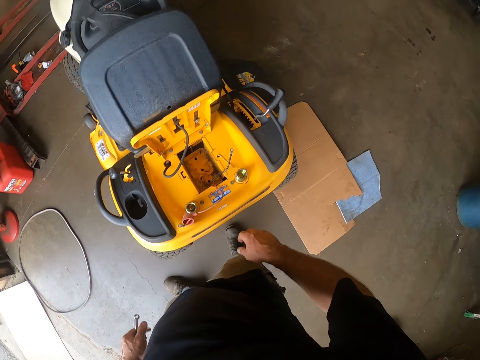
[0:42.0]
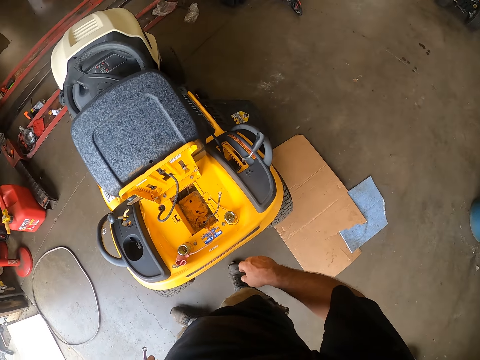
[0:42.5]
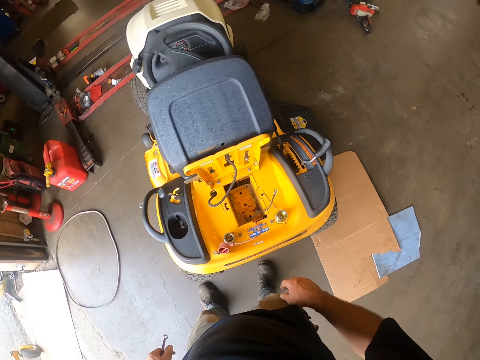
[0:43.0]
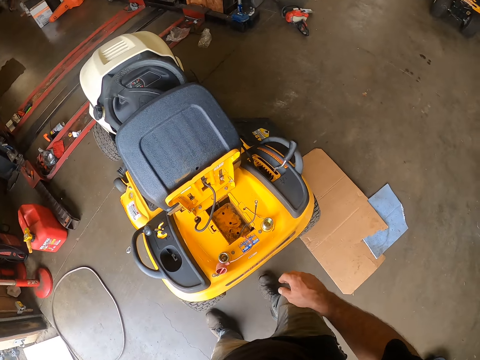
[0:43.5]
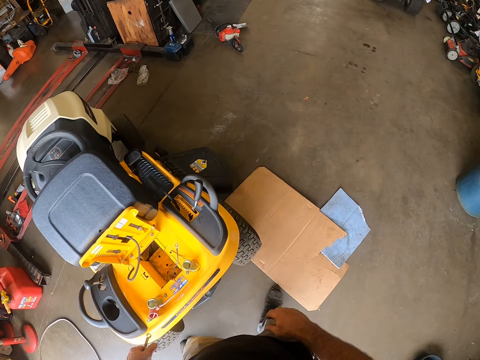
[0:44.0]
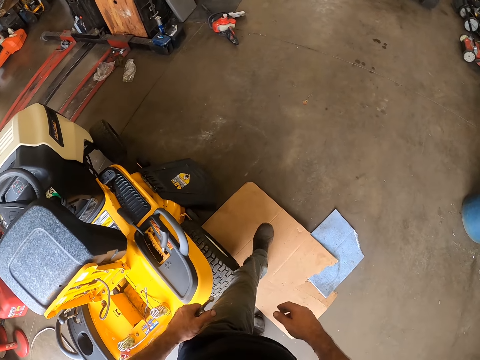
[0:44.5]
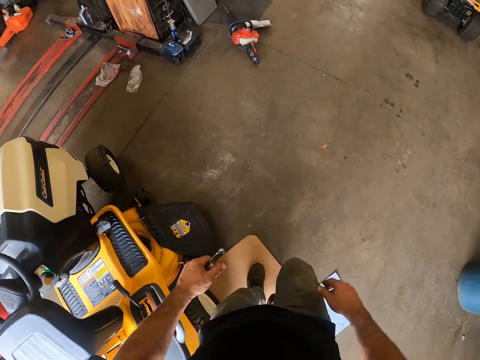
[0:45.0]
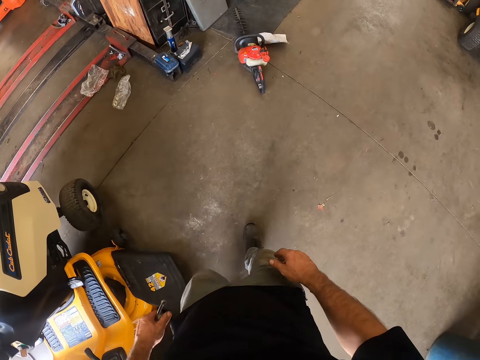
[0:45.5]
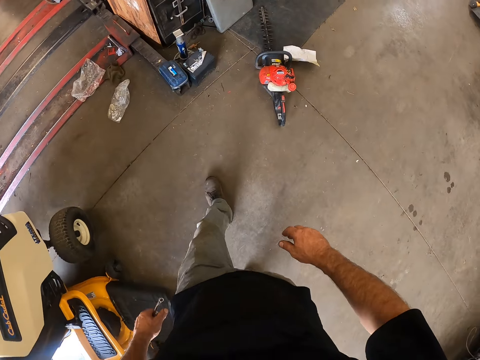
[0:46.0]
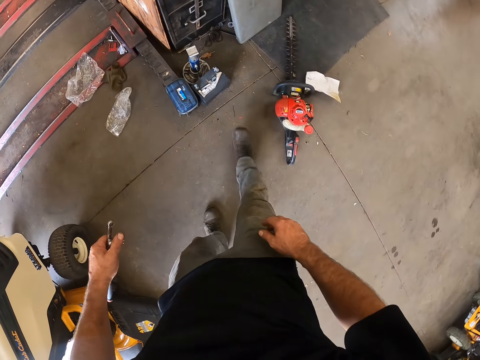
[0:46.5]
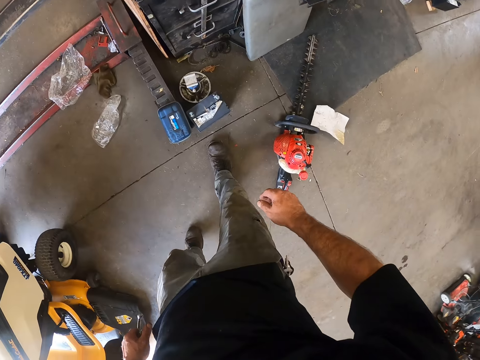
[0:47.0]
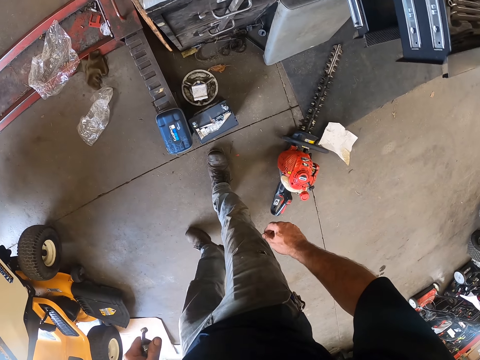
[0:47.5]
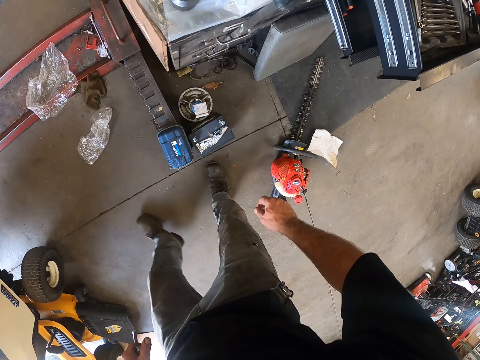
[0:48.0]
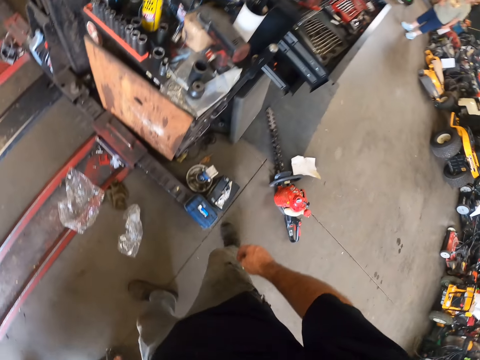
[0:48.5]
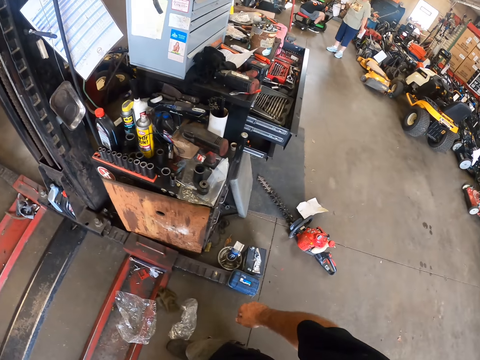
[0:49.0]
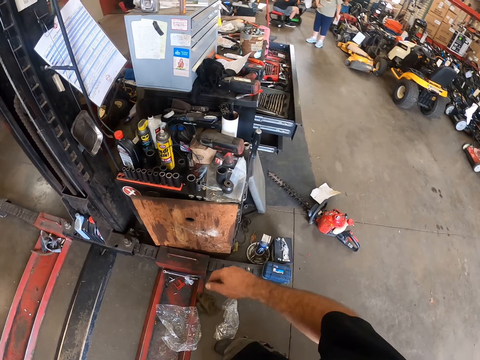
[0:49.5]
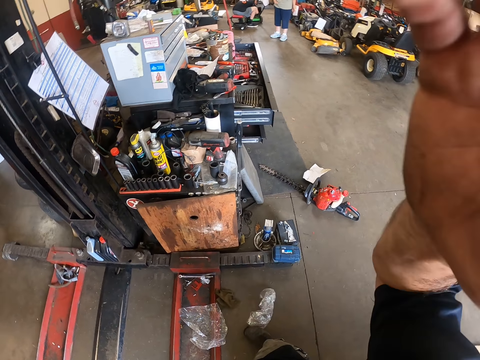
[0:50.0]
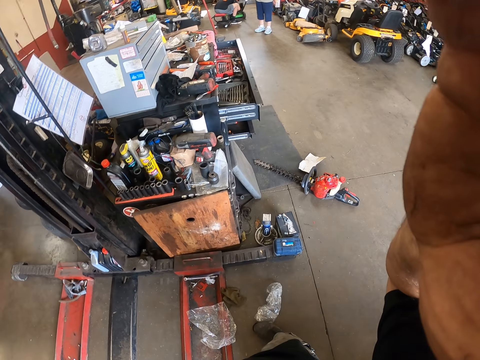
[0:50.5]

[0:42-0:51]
The camera wearer stares at the lawn mower. They walk towards the drawer. They walk around the riding mower. They stare at the floor. They walk away from the saw. They stare at the drawers. They adjust the camera.
